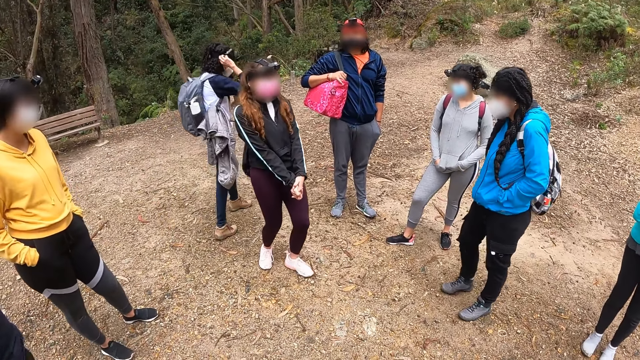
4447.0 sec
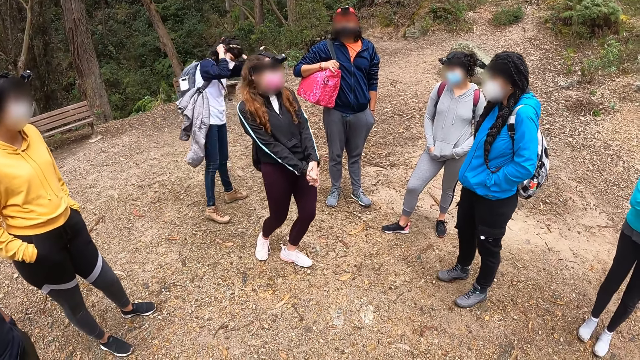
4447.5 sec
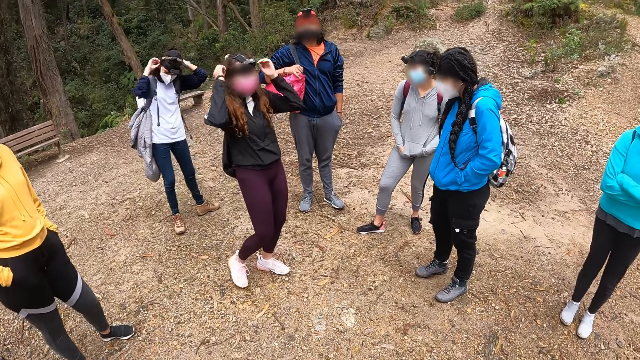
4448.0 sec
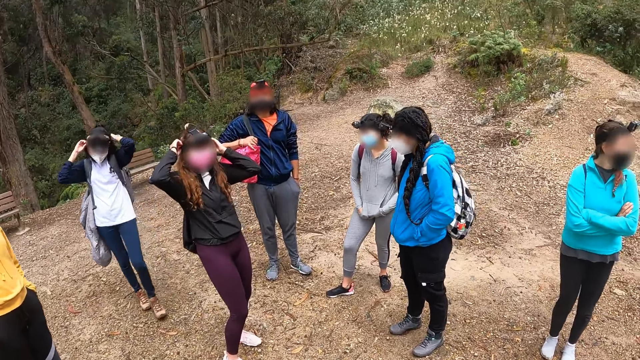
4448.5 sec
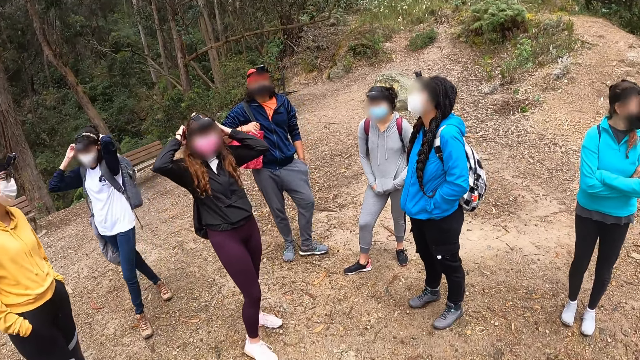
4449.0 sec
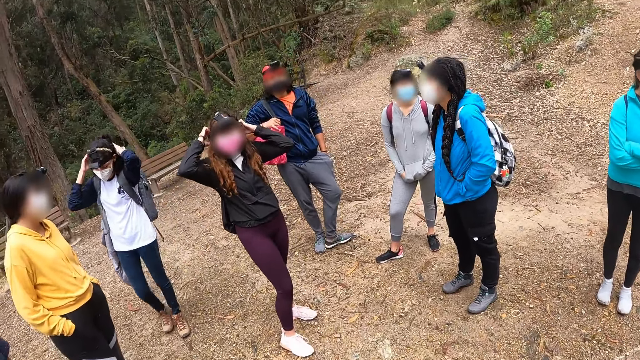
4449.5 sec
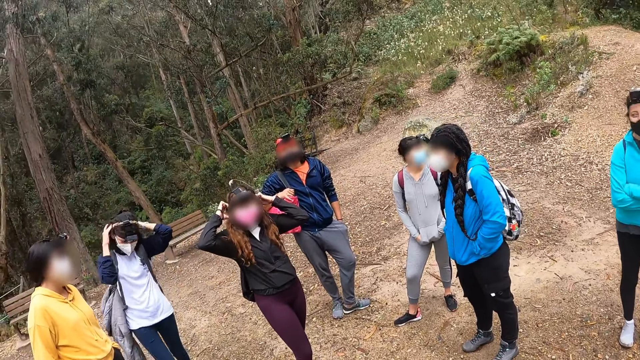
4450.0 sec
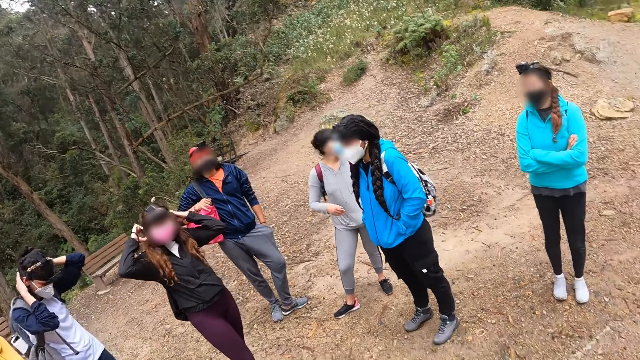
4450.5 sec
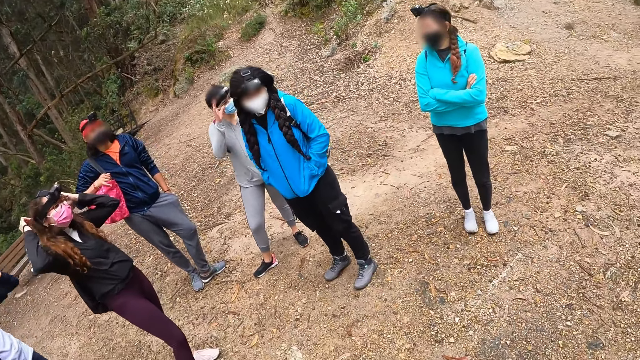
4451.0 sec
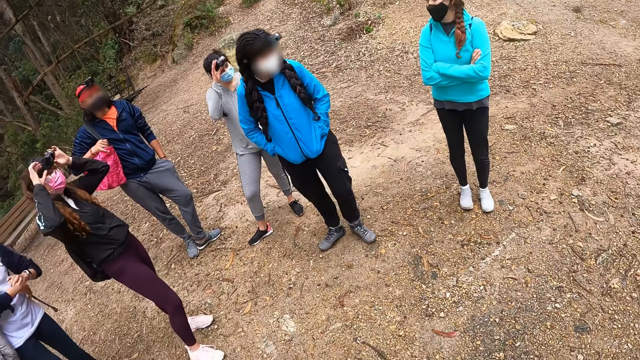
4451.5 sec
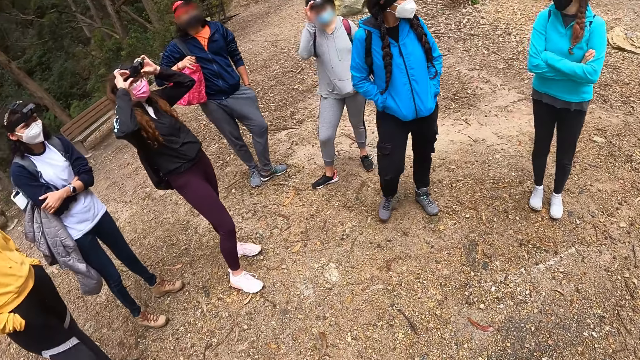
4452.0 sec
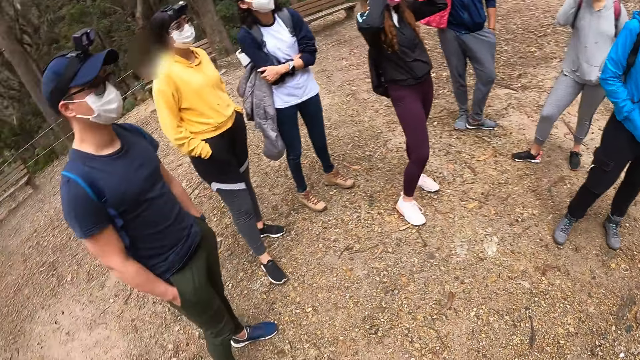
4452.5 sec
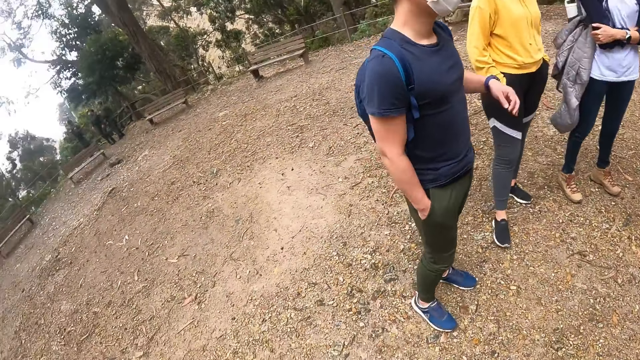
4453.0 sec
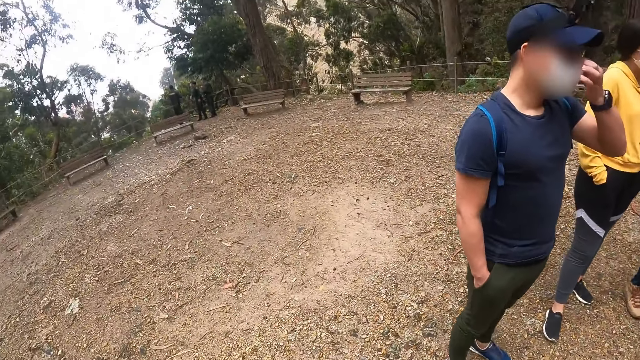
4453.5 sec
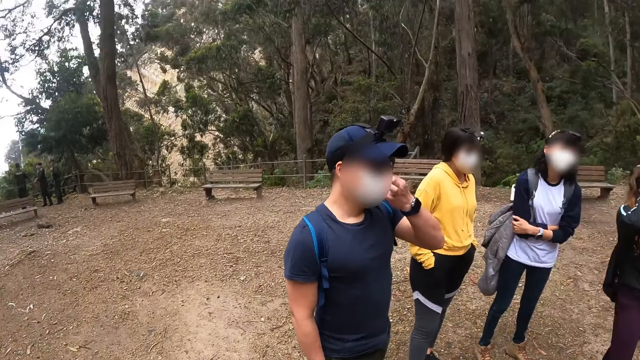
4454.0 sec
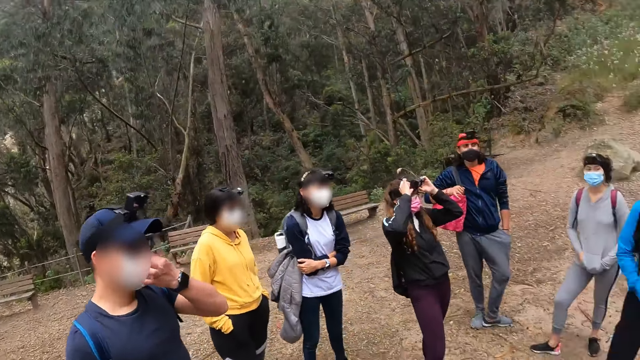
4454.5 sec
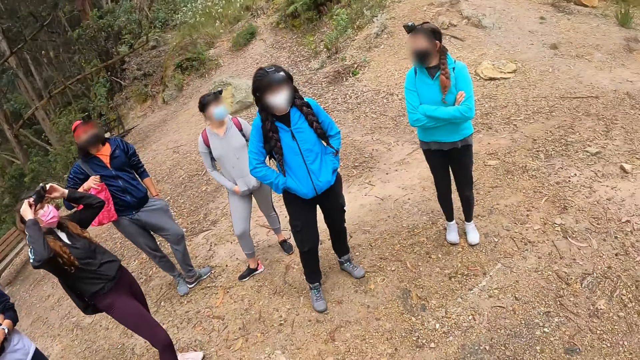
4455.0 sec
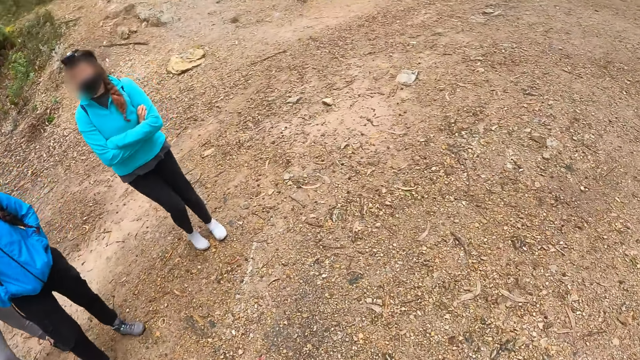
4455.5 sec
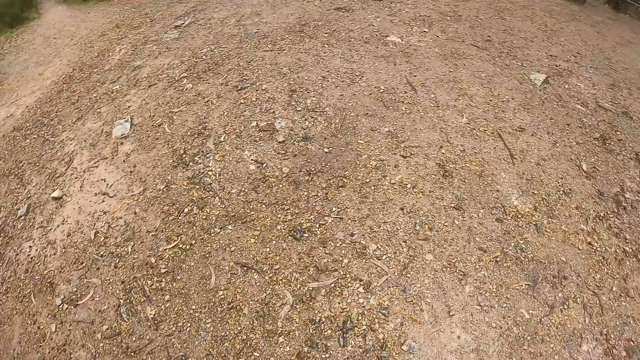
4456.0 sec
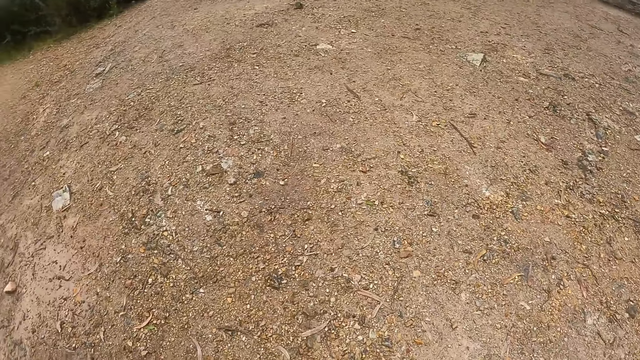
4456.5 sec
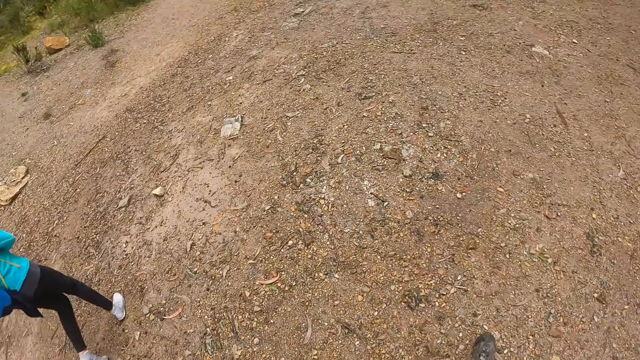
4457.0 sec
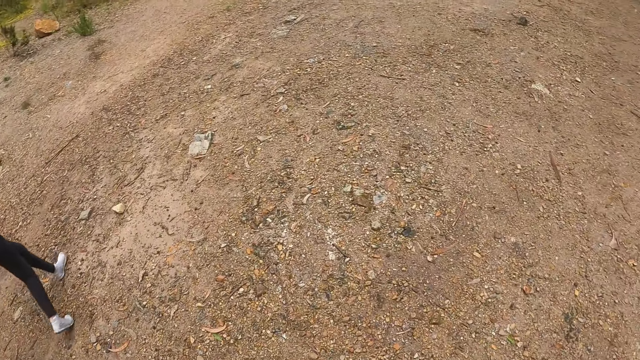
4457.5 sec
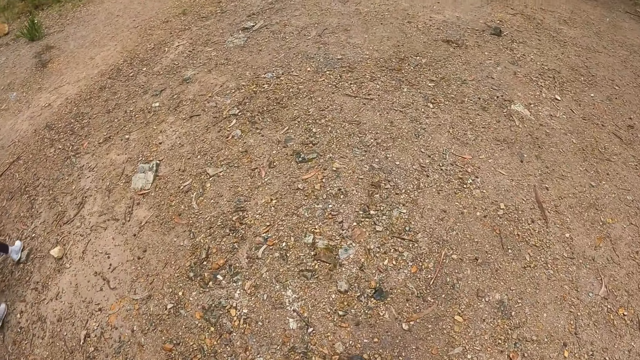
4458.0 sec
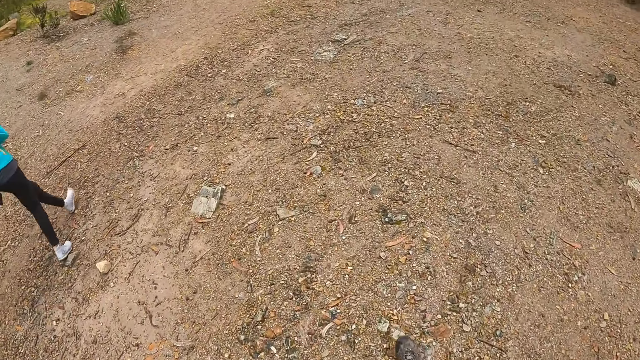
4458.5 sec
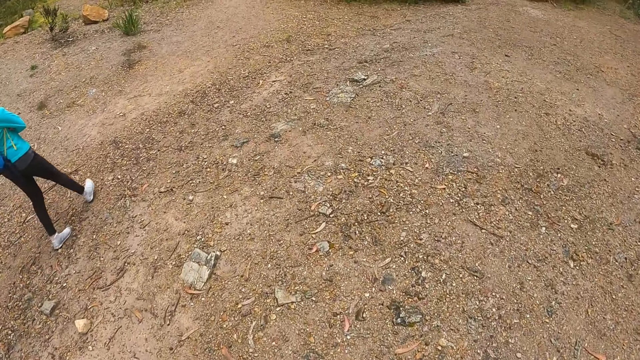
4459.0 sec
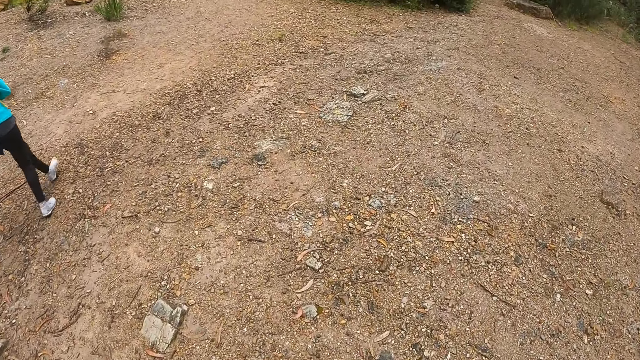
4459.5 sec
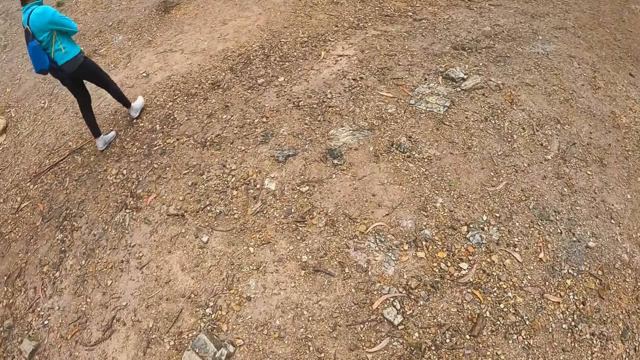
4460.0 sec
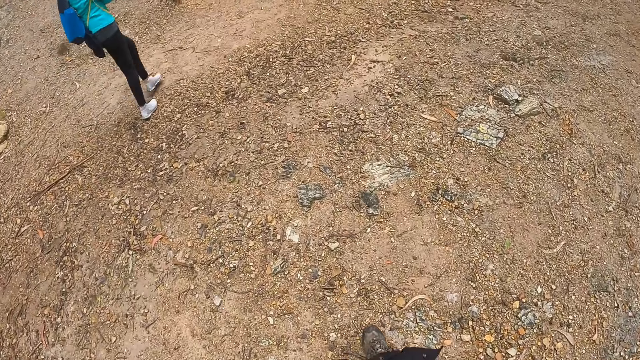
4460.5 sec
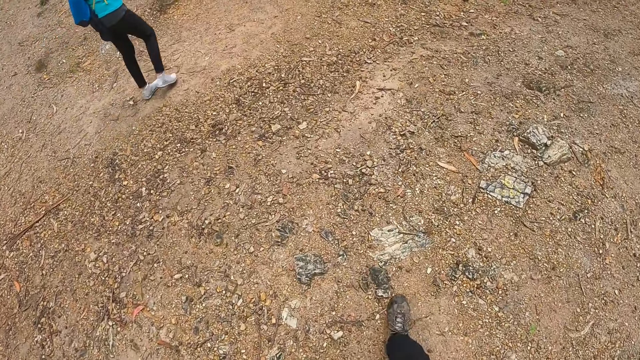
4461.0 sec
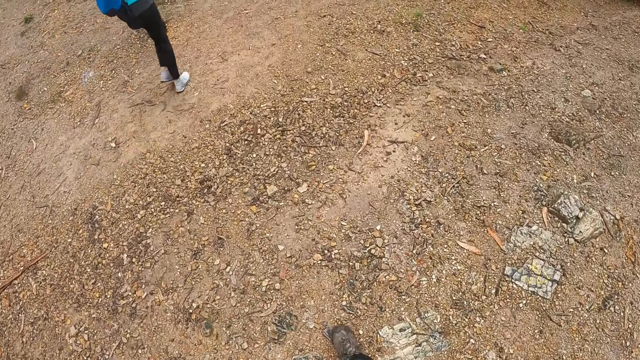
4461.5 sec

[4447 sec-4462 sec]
A woman adjusts a camera on her head with both hands. Another woman adjusts a camera on her head with her right hand. The camera wearer walks along a path with the group of people. A third woman walks past the camera wearer.

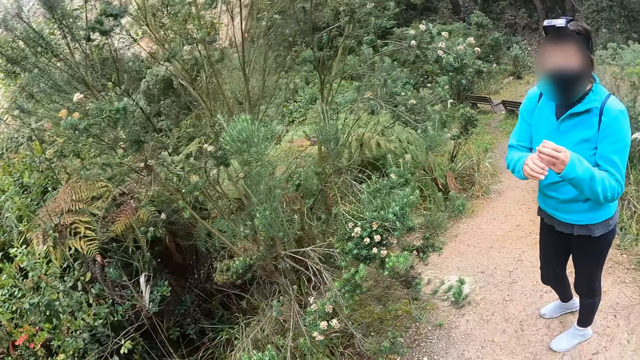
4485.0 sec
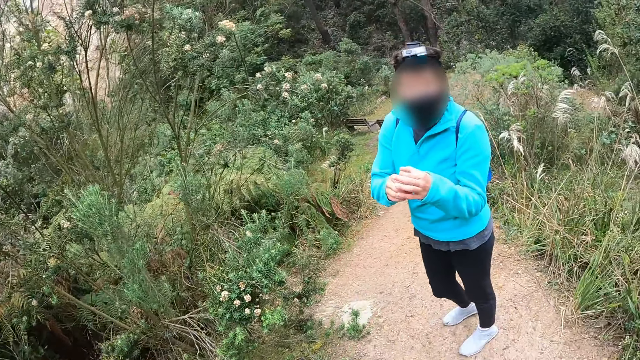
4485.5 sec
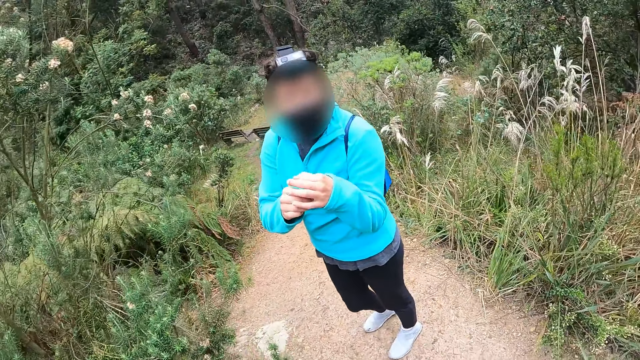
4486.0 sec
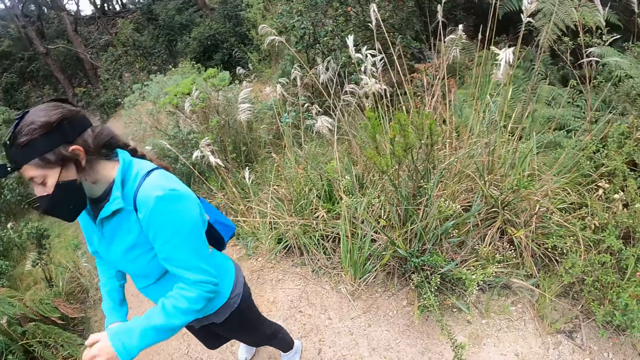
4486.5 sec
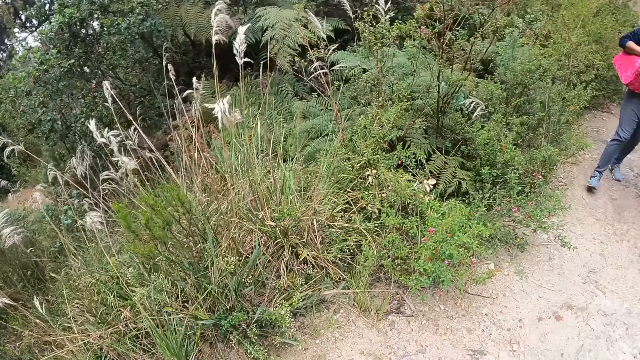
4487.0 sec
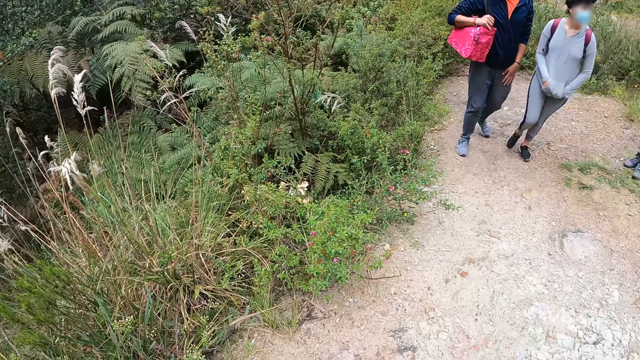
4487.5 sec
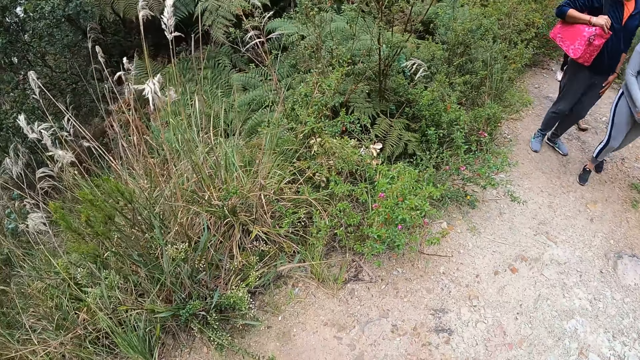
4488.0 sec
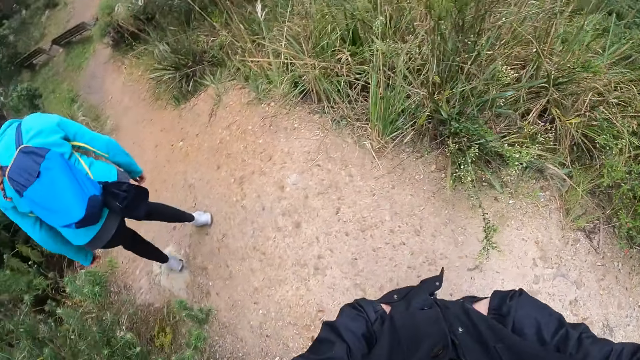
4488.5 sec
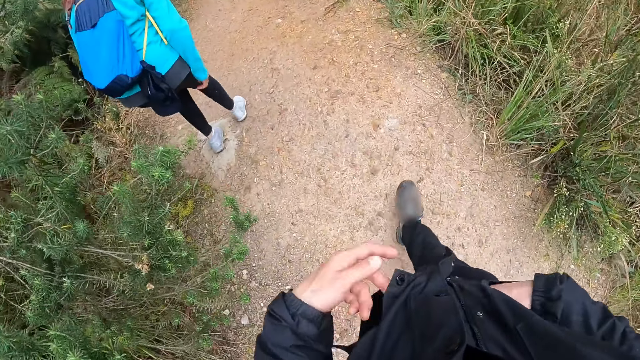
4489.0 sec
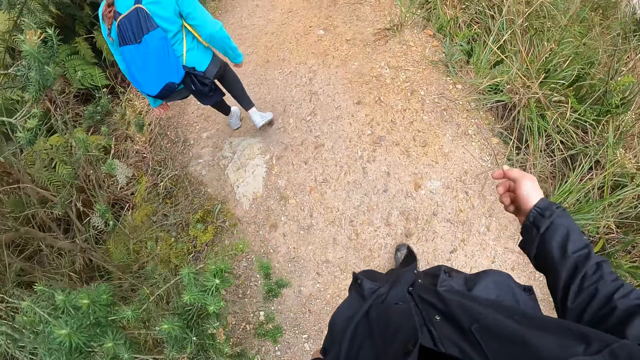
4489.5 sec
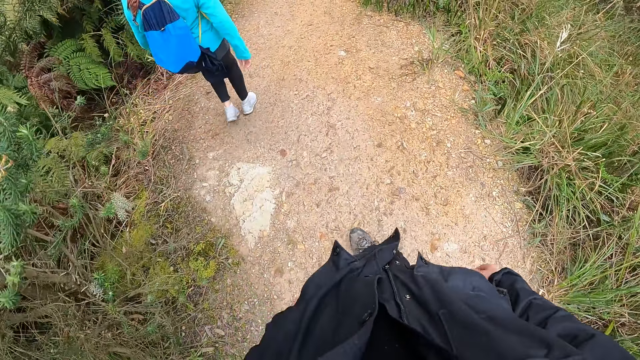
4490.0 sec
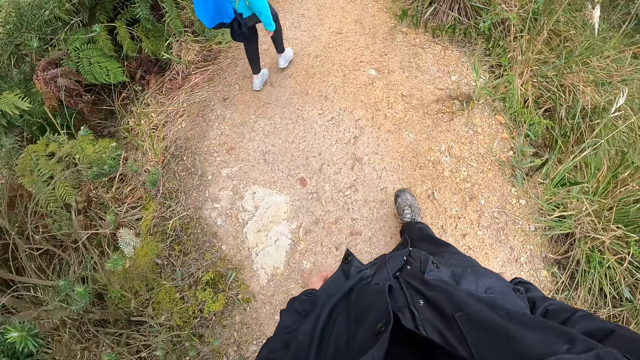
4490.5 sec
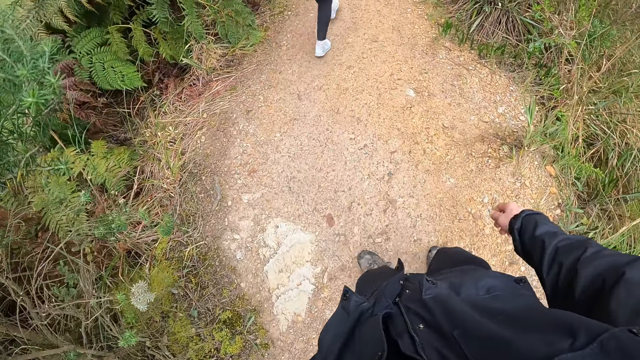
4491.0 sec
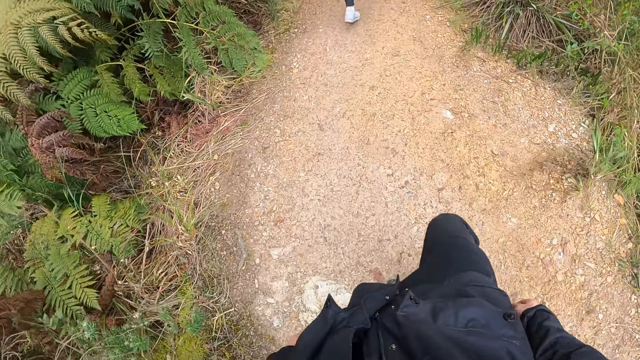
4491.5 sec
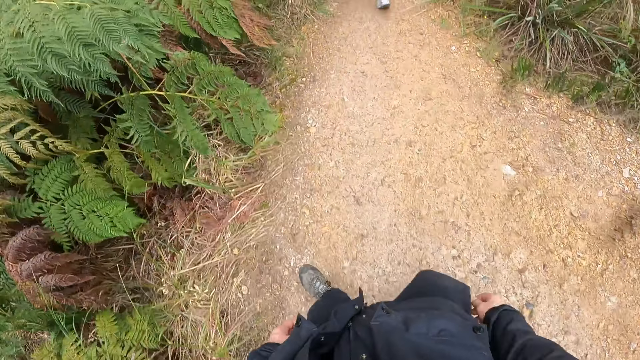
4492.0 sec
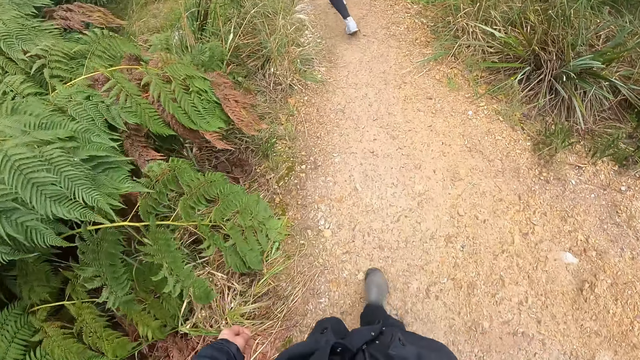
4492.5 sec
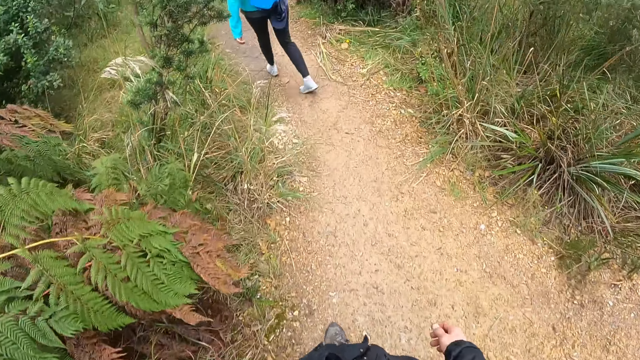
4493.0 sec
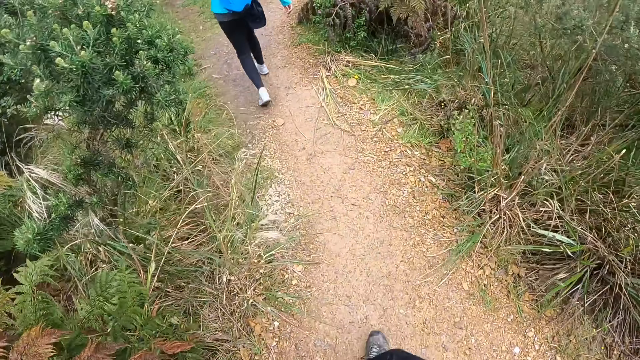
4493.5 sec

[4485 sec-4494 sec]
A lady gestures with her hands.
